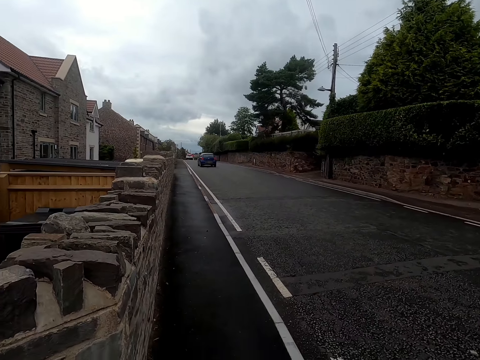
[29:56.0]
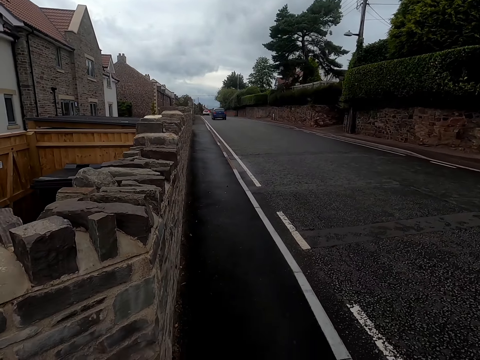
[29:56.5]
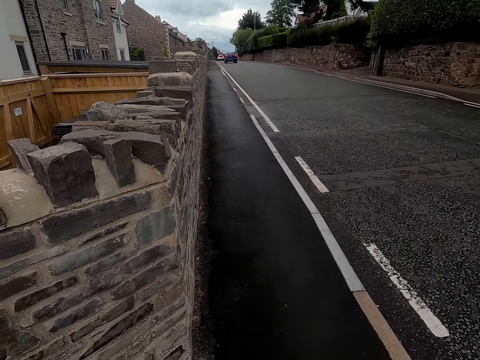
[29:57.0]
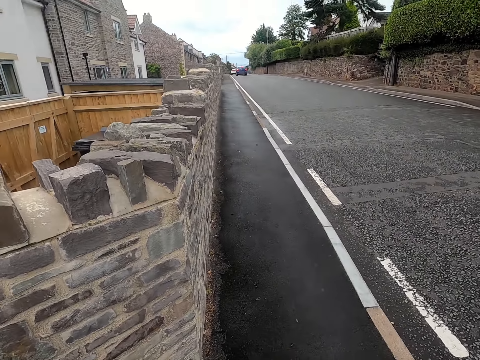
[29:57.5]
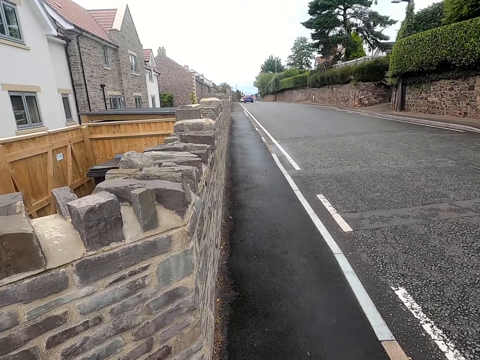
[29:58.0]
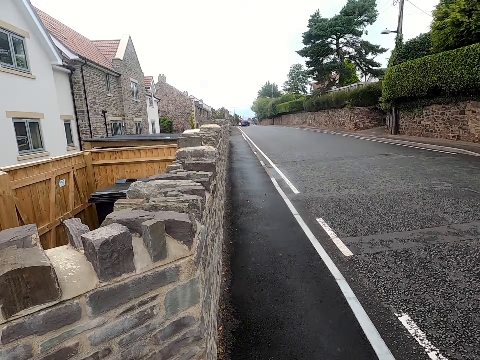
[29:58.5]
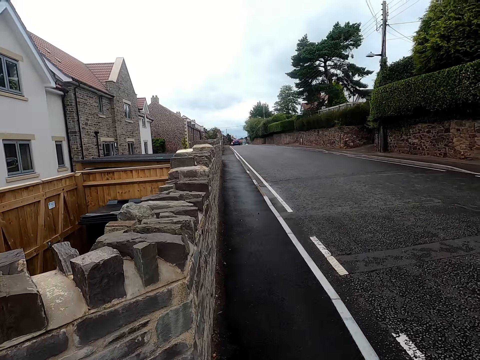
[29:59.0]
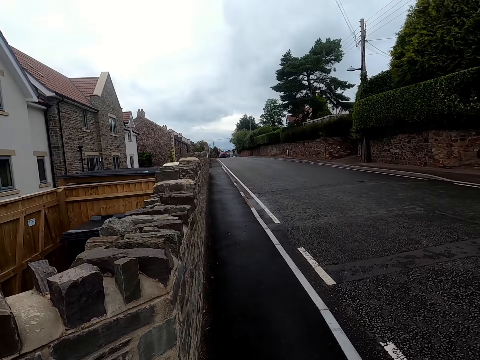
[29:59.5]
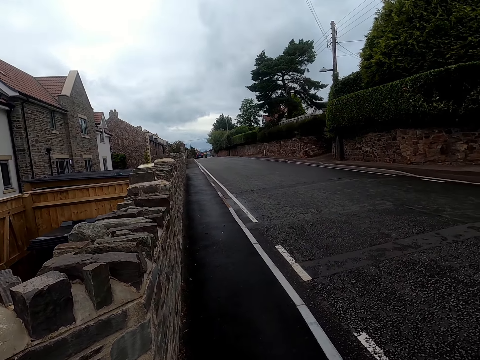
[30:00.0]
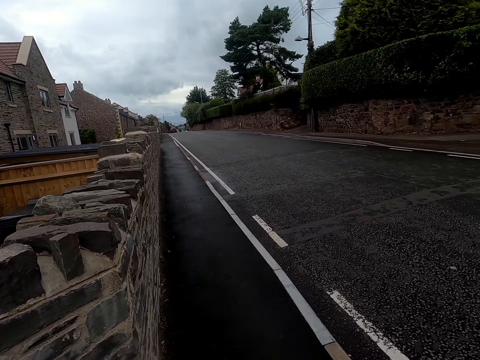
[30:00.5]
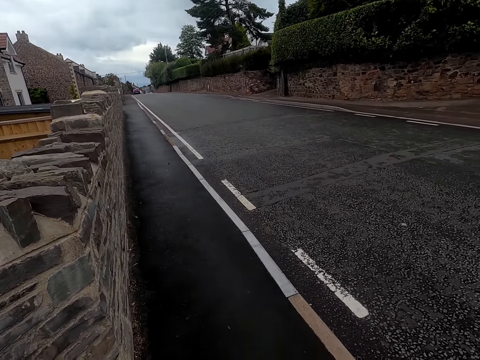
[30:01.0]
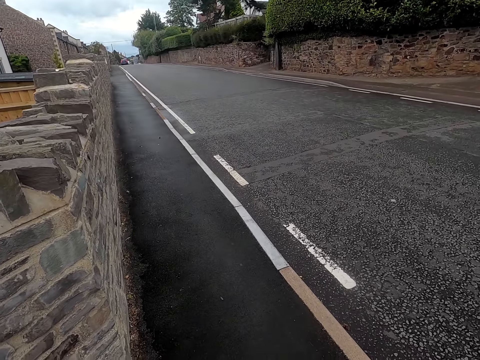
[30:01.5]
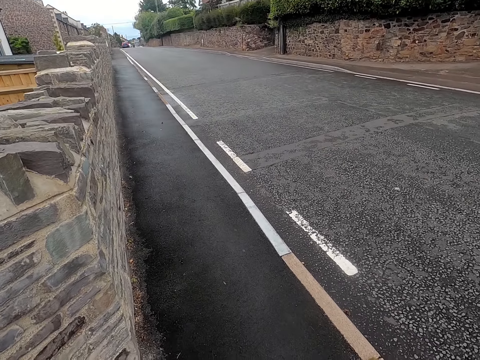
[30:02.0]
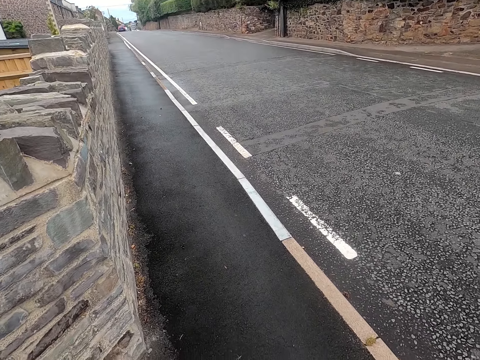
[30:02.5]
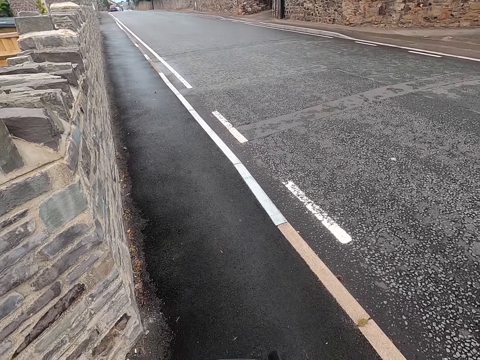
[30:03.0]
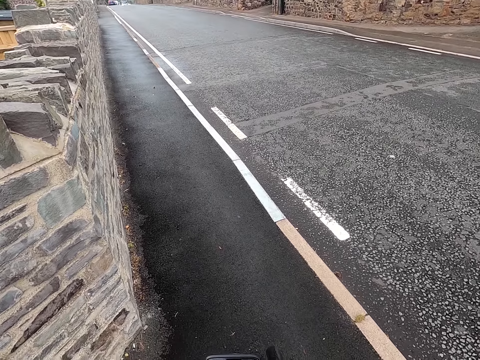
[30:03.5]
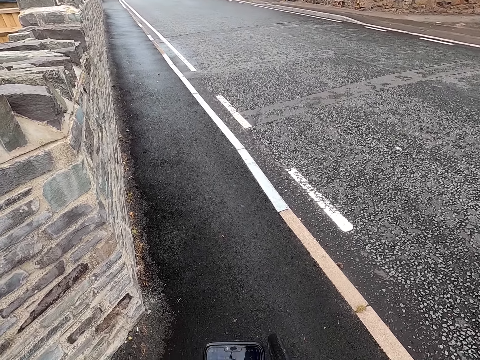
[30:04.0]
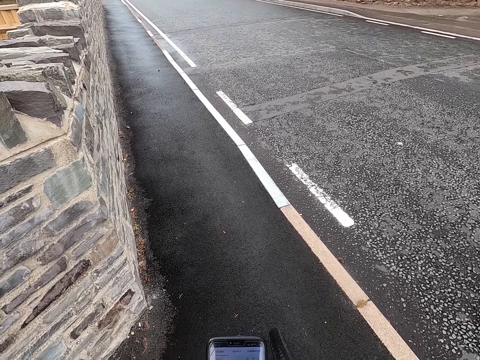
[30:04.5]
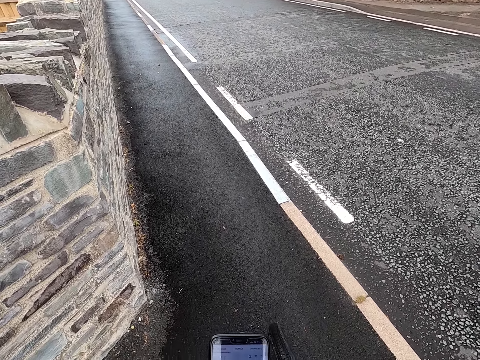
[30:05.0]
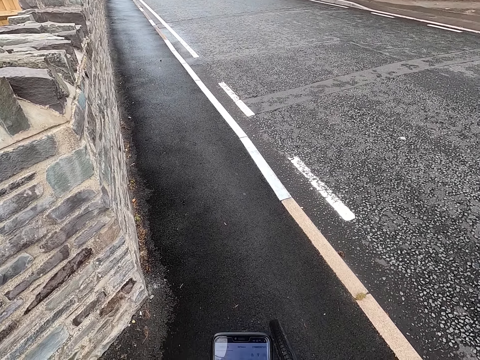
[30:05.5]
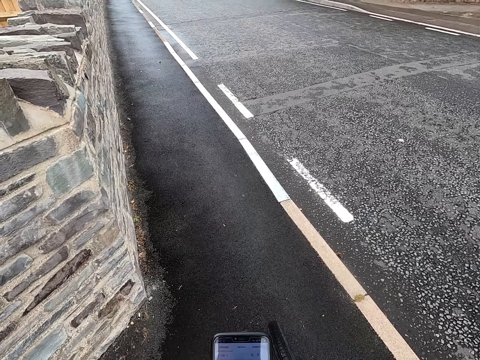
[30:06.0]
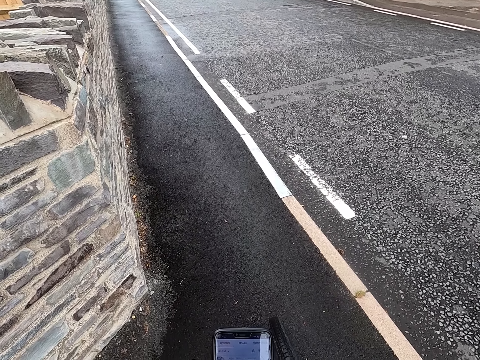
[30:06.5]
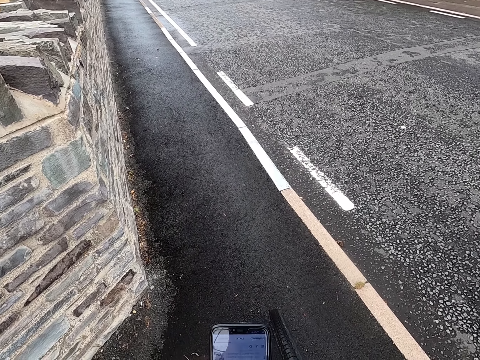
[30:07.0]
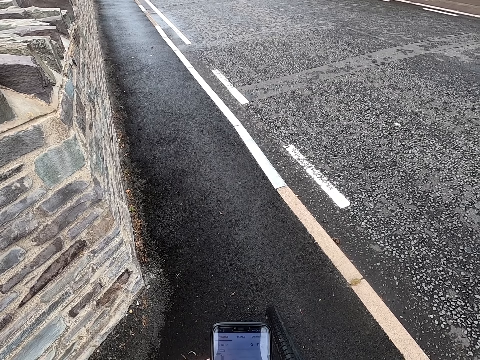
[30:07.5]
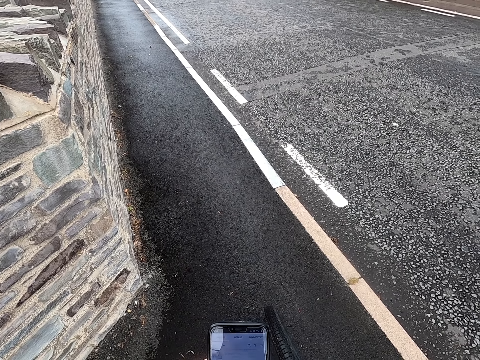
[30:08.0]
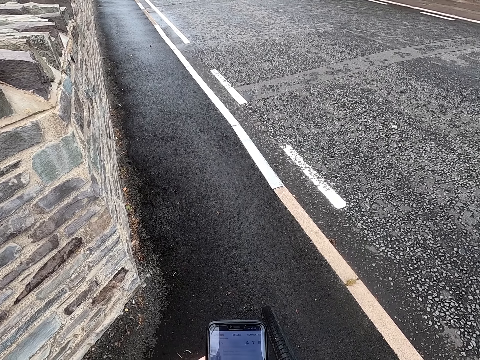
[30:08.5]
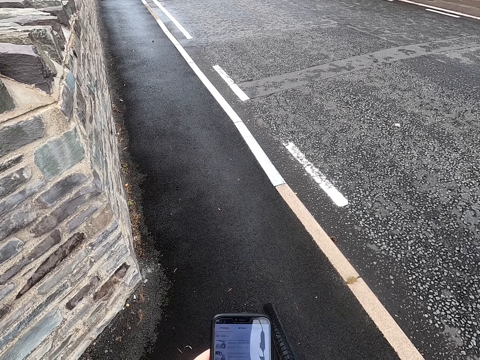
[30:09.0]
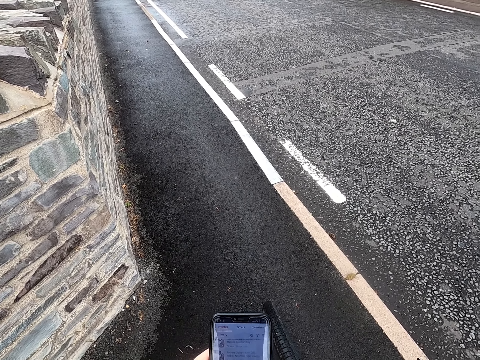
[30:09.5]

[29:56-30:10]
The camera wearer operates a mobile phone.

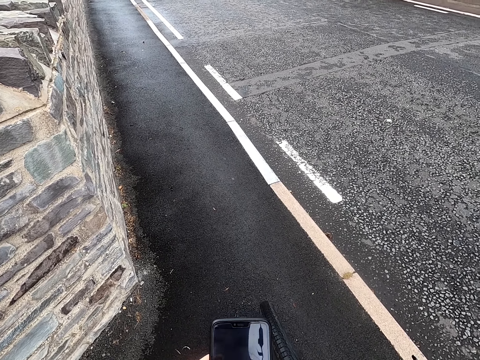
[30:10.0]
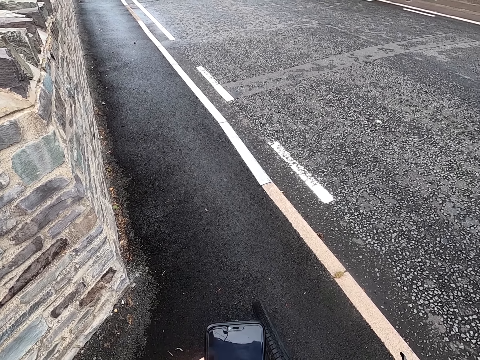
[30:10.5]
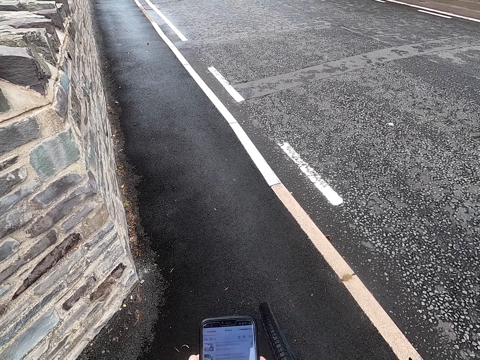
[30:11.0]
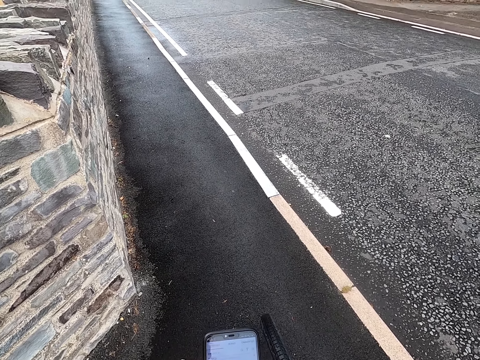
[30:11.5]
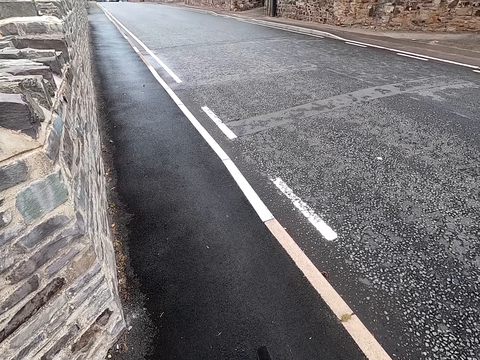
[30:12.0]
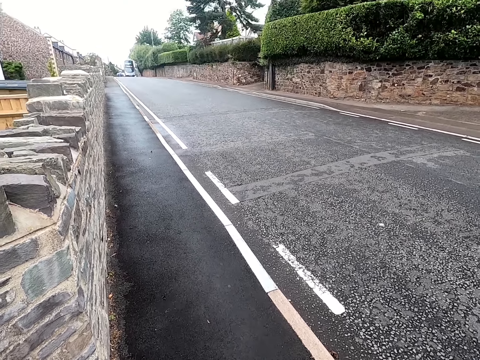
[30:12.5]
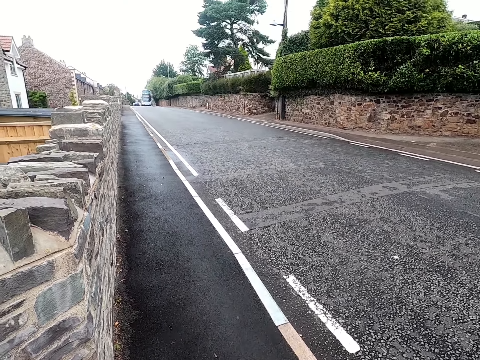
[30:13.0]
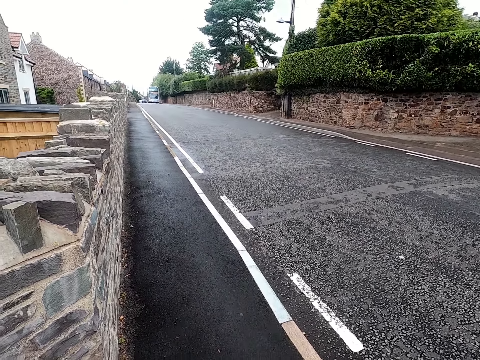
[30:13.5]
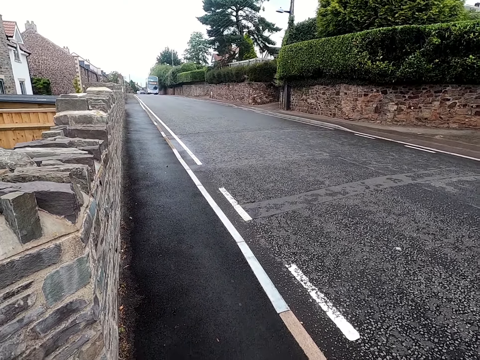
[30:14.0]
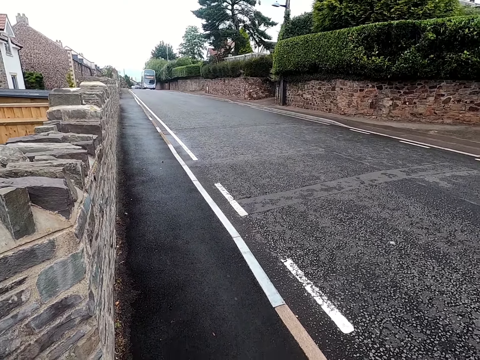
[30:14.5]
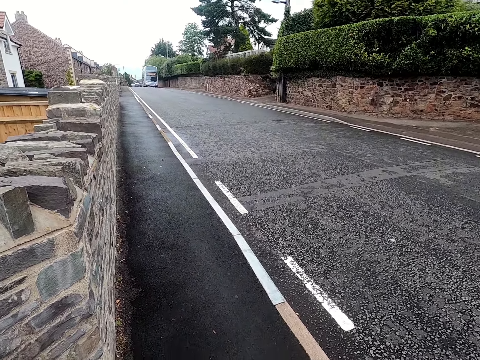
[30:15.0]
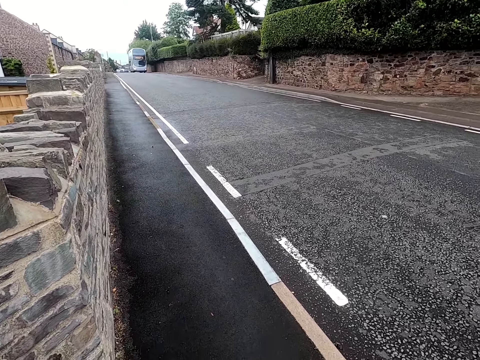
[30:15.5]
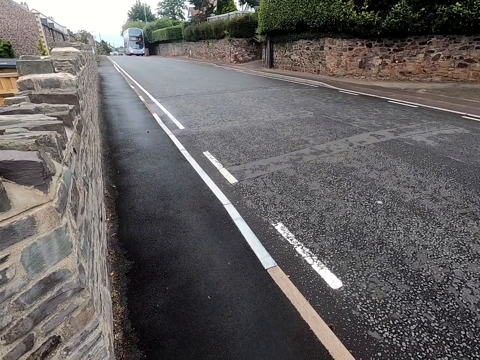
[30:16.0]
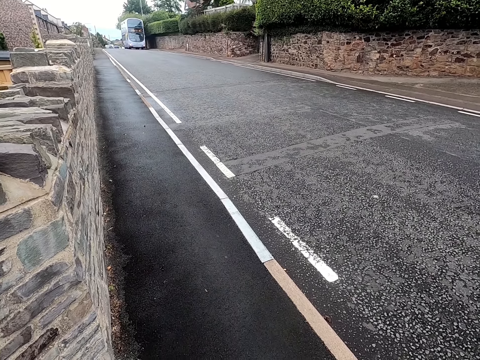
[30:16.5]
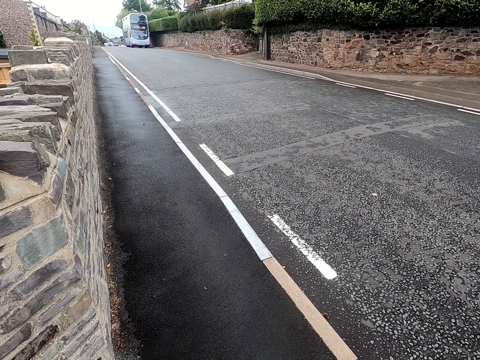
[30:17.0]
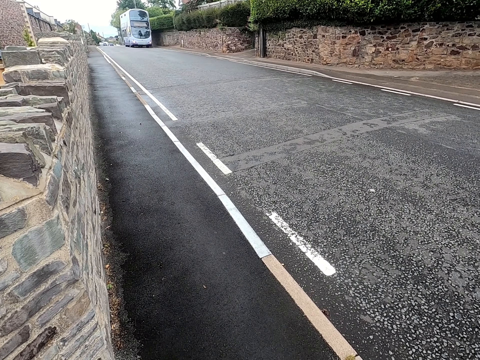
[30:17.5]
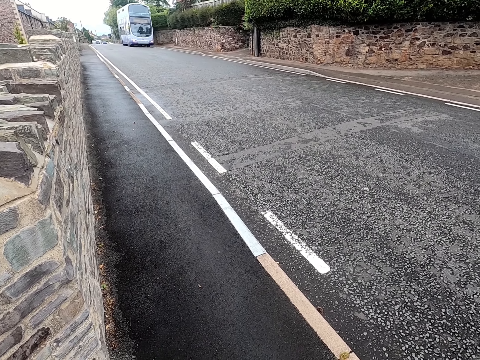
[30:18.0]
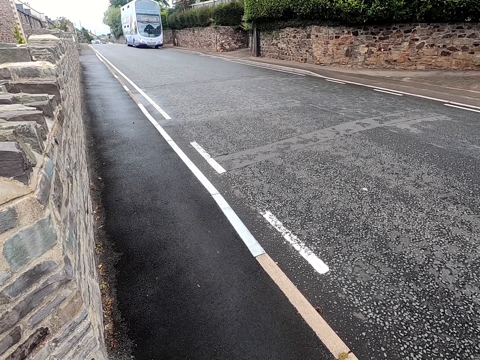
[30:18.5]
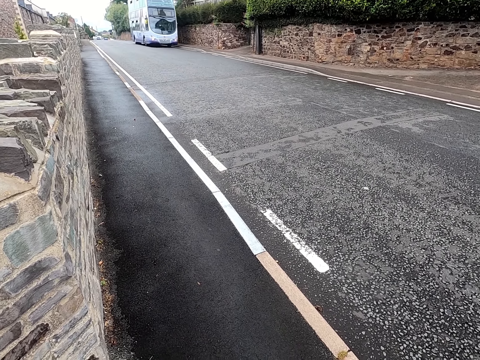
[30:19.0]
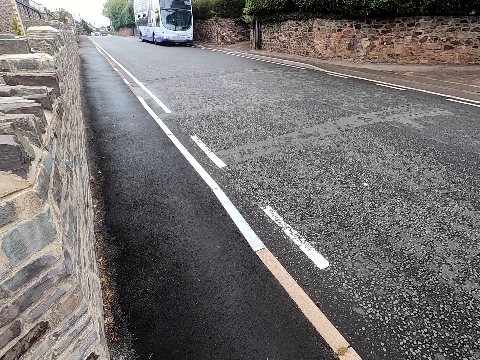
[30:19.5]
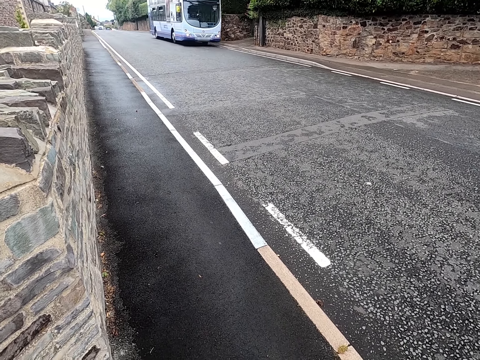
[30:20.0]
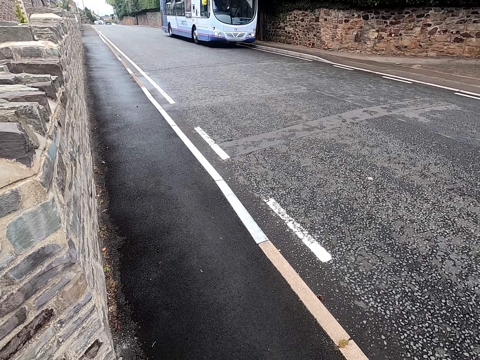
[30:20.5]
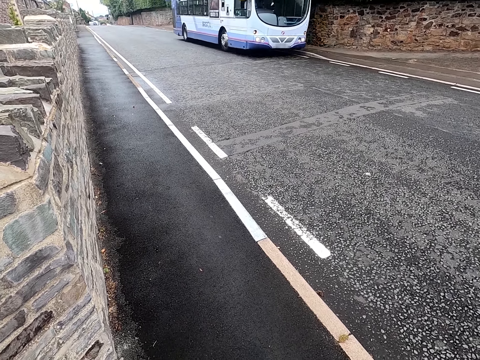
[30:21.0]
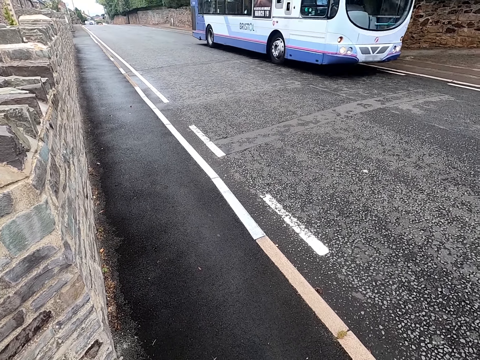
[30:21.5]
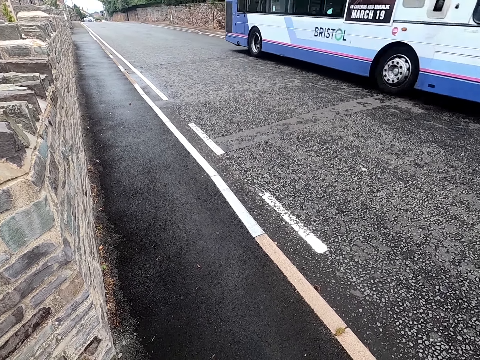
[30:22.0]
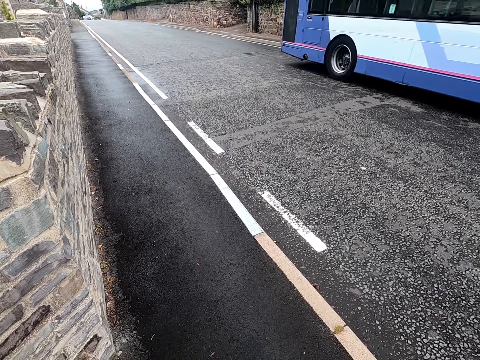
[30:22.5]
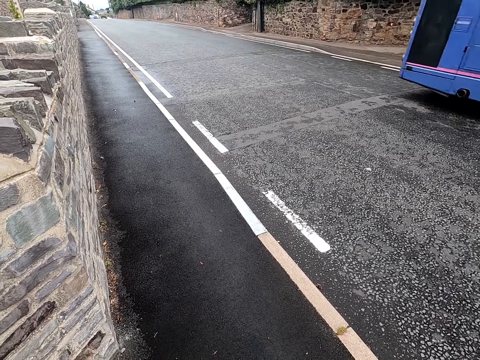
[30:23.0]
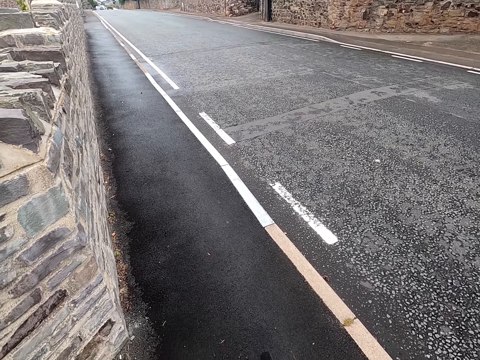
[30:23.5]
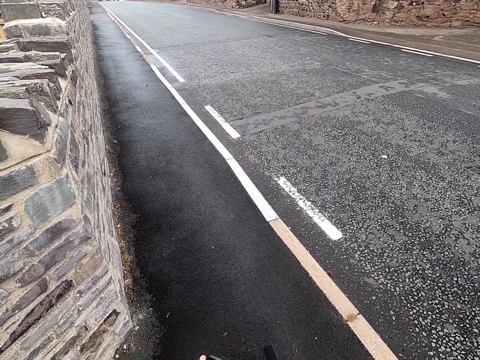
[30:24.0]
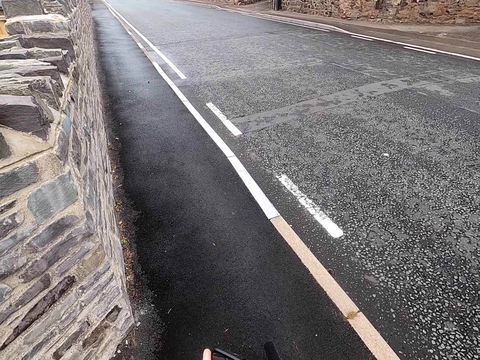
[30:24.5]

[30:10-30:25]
The camera wearer looks around a road.
